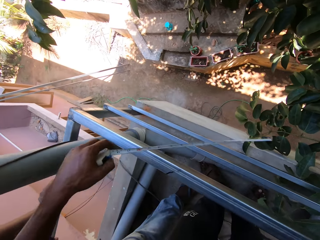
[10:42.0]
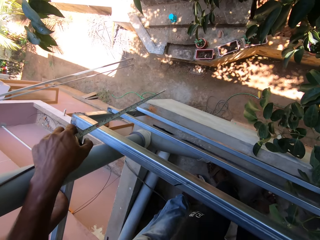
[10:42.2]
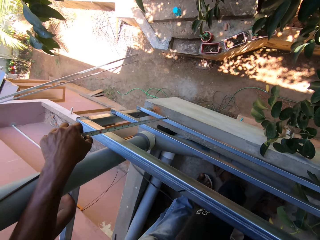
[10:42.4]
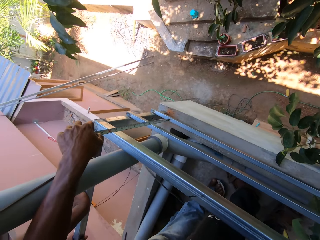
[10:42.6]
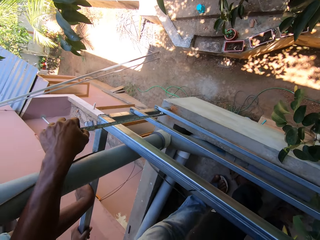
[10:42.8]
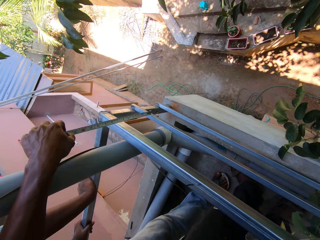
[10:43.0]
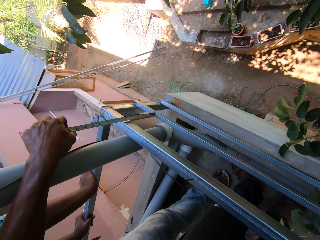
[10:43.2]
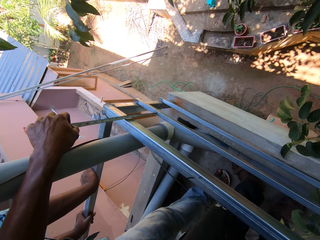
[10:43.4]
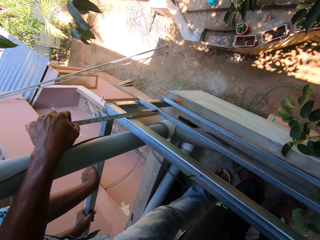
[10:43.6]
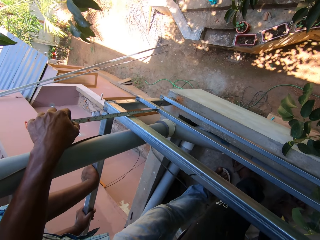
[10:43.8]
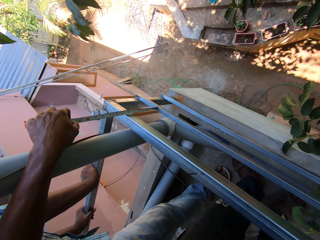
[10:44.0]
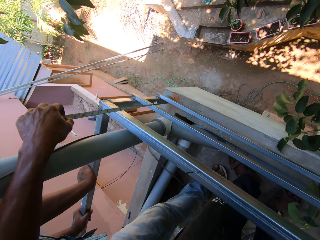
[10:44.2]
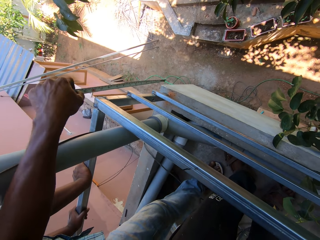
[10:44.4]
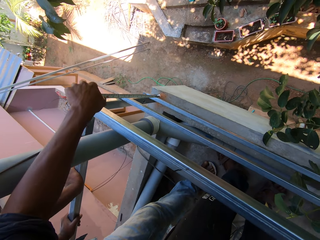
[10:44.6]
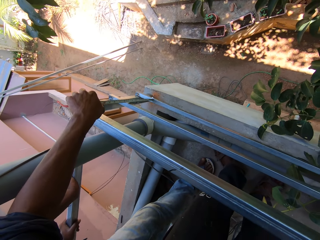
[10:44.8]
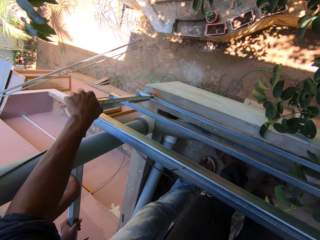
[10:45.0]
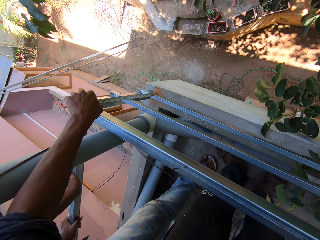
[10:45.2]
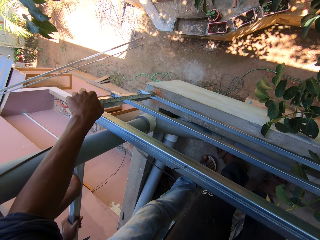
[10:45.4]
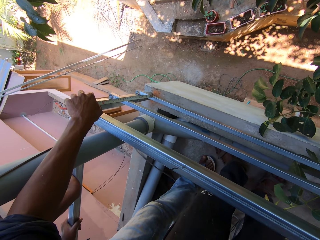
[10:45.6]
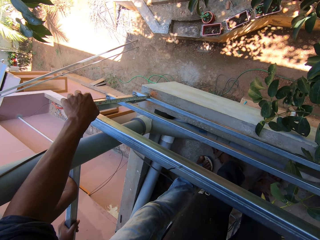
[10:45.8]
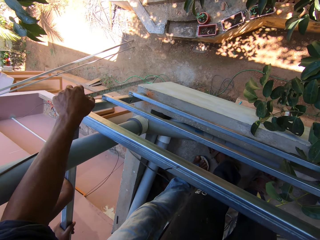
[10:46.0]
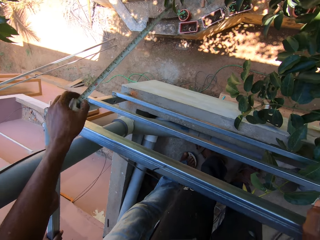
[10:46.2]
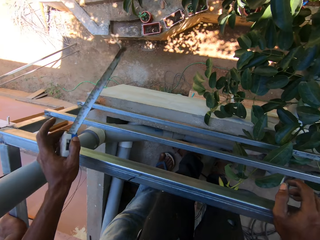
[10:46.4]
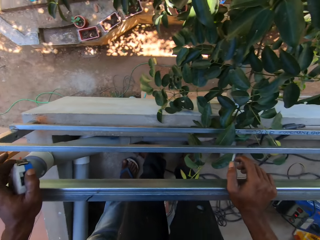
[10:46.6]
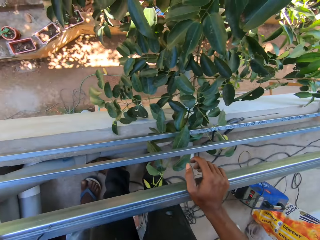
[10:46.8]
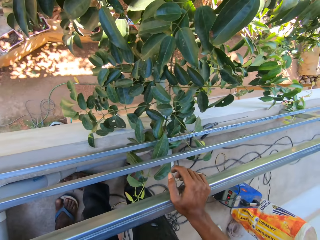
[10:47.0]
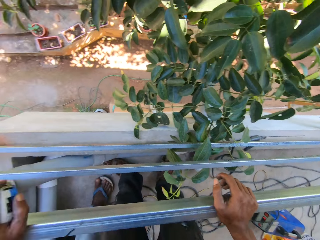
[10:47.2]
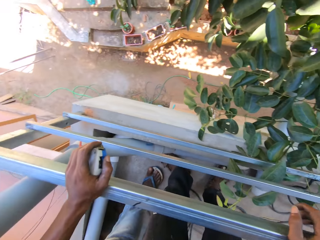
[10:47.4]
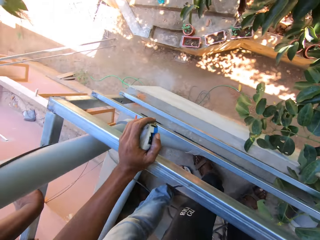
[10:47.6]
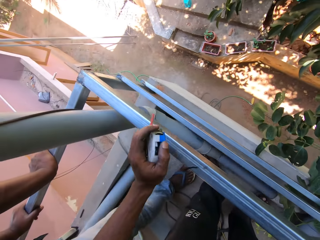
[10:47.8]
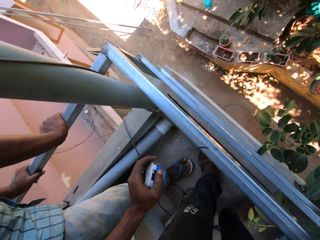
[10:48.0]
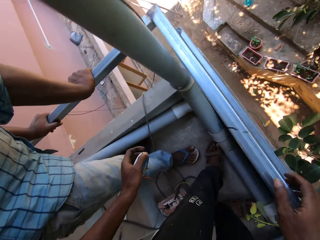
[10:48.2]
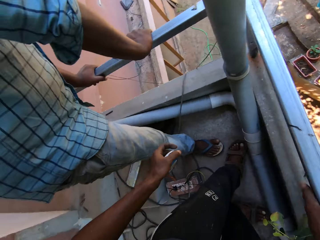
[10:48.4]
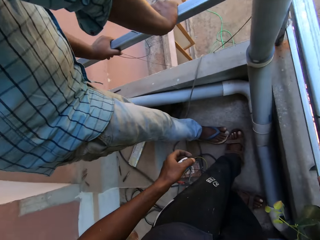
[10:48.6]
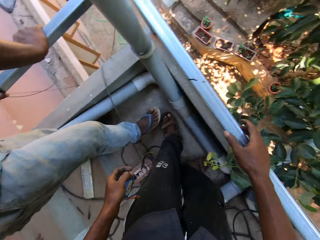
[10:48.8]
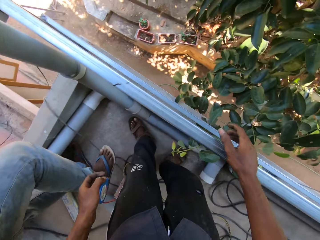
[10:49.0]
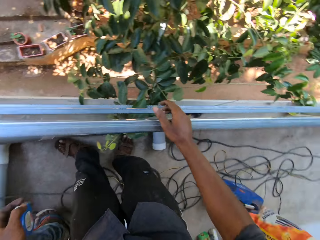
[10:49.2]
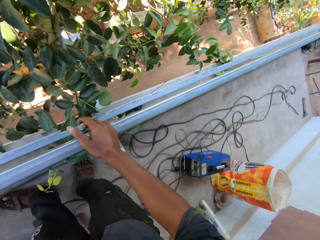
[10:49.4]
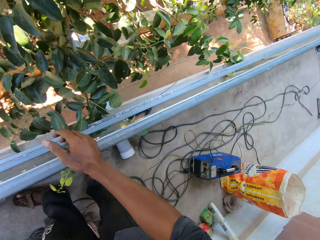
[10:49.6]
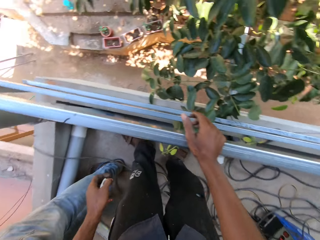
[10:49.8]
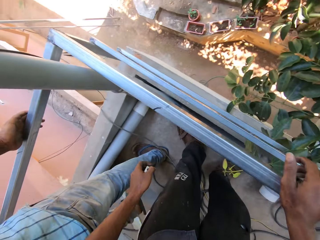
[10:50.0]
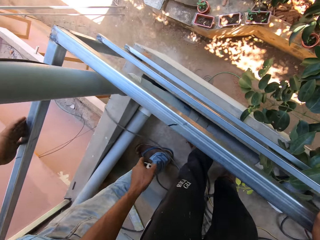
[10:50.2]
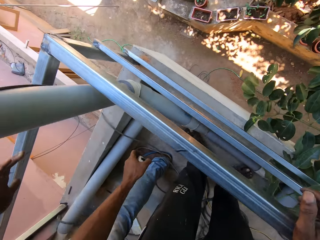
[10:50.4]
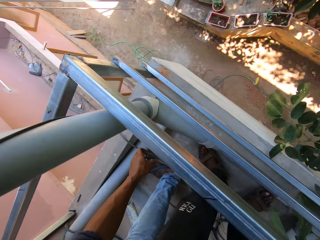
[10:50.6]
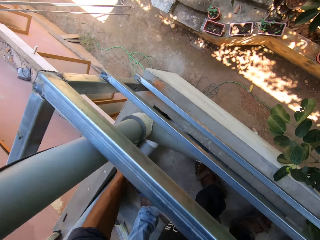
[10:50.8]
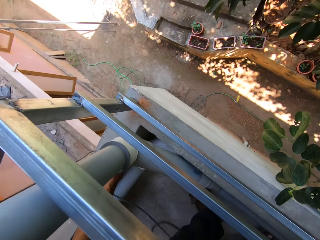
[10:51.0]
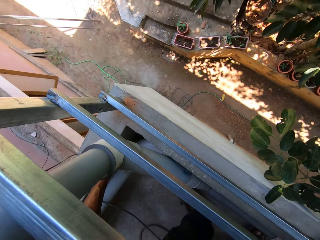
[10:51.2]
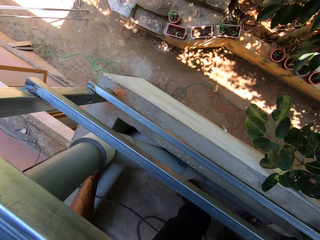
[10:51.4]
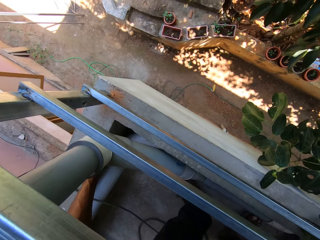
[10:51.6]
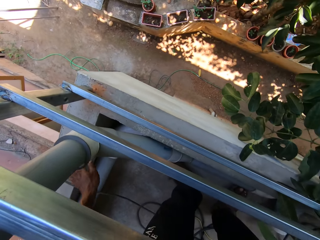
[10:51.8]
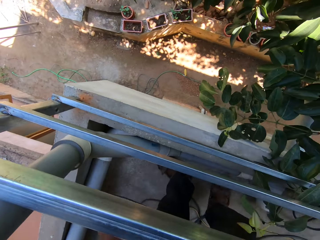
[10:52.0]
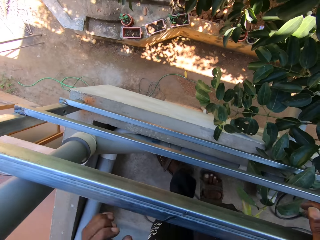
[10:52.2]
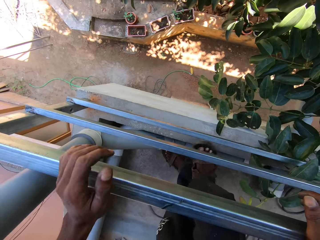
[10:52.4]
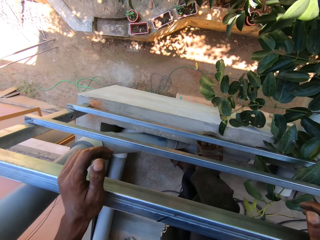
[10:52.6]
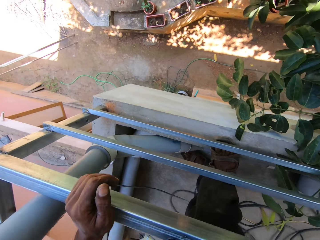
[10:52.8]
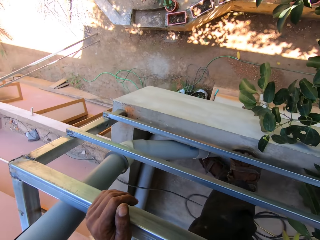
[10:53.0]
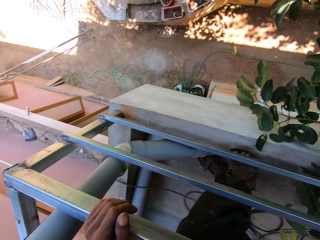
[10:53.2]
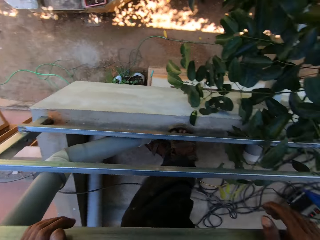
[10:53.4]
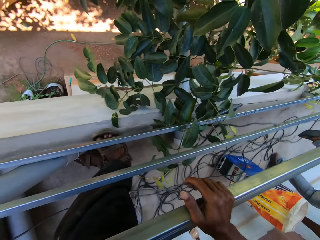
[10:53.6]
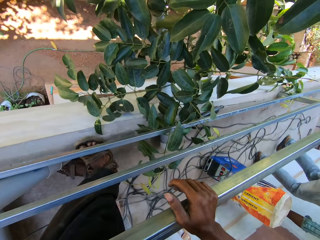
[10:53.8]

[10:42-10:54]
The camera wearer pulls the tape rule in his left hand with his right hand. He interacts with a man and looks around. He measures the metal frame with the tape rule in his left hand. He converses with the man. He looks around. He places his left hand on the metal frame and removes his left hand from the metal frame. He drops the tape rule in his left hand on the pavement. He places his left hand on the metal frame.

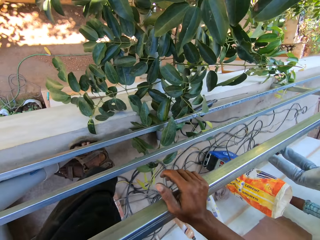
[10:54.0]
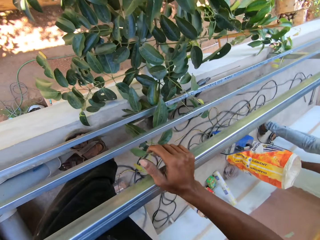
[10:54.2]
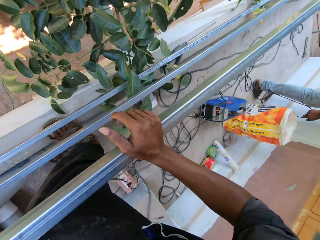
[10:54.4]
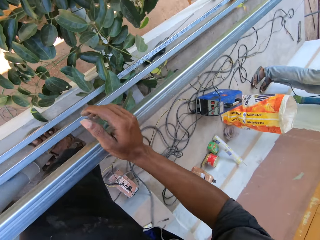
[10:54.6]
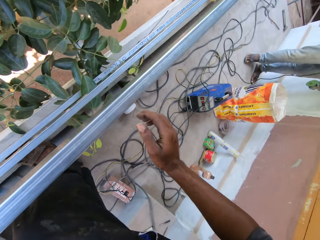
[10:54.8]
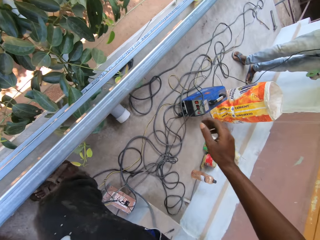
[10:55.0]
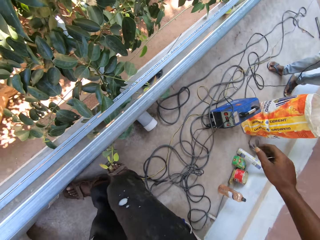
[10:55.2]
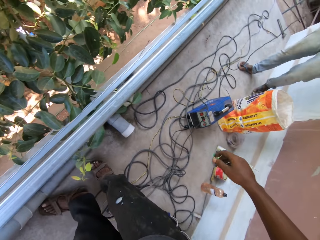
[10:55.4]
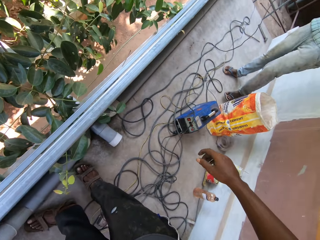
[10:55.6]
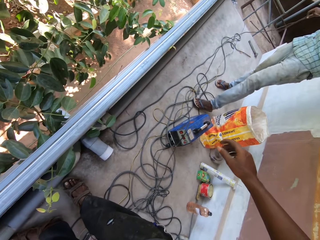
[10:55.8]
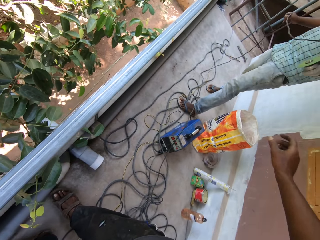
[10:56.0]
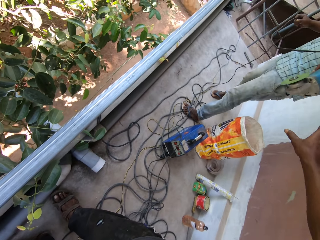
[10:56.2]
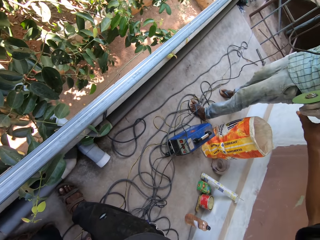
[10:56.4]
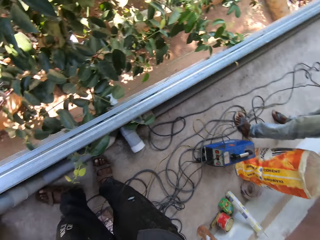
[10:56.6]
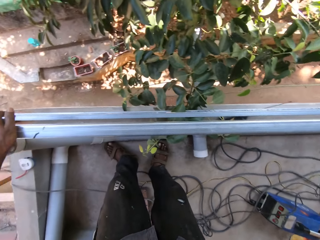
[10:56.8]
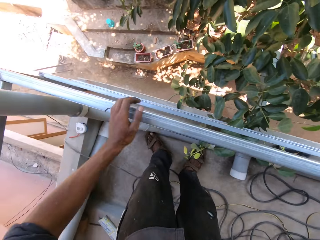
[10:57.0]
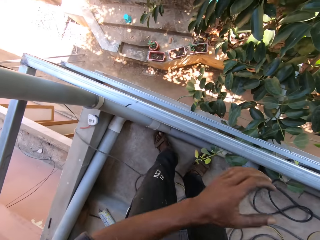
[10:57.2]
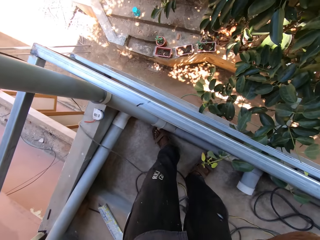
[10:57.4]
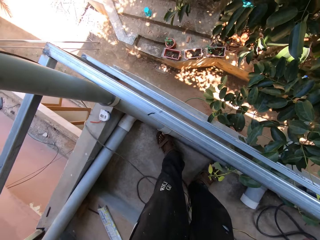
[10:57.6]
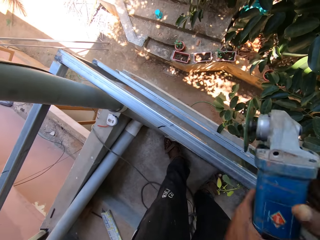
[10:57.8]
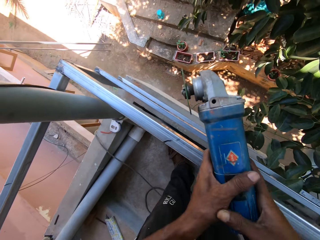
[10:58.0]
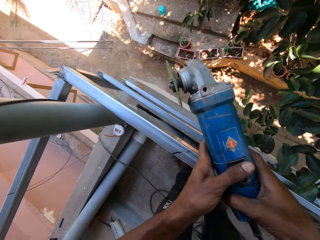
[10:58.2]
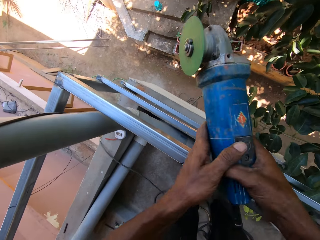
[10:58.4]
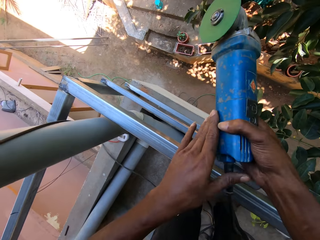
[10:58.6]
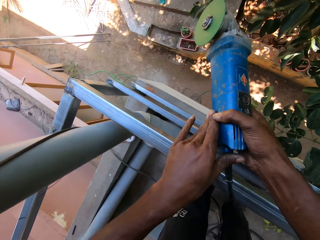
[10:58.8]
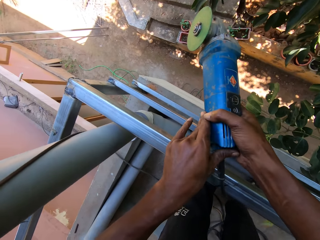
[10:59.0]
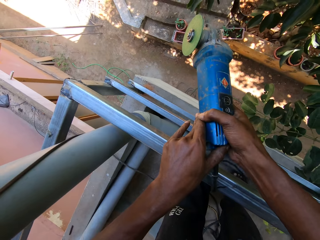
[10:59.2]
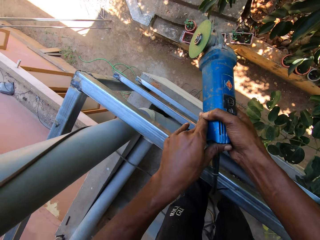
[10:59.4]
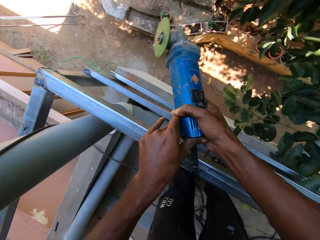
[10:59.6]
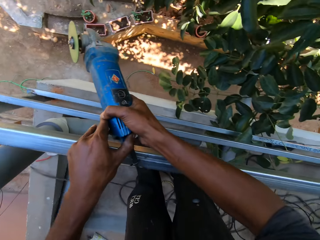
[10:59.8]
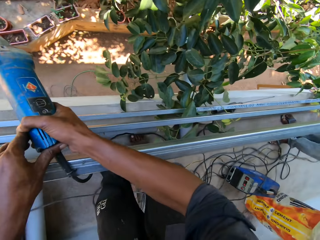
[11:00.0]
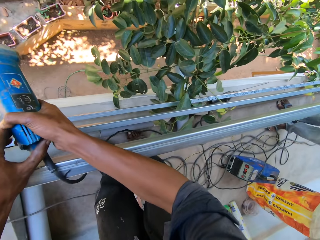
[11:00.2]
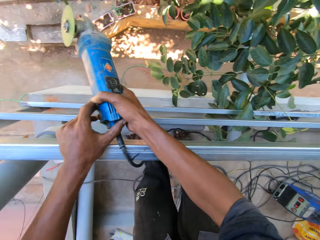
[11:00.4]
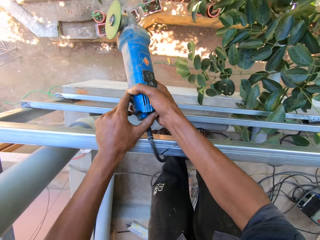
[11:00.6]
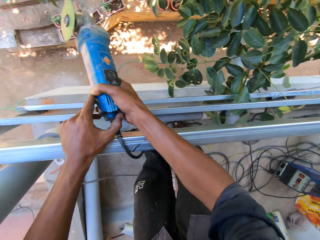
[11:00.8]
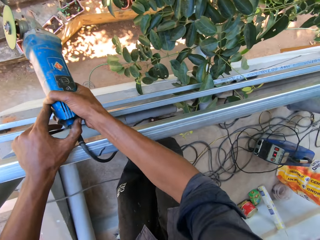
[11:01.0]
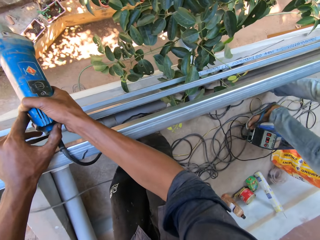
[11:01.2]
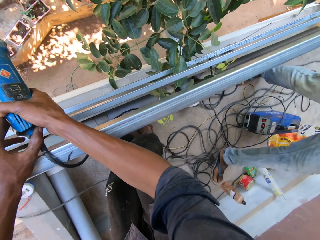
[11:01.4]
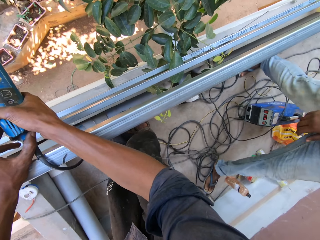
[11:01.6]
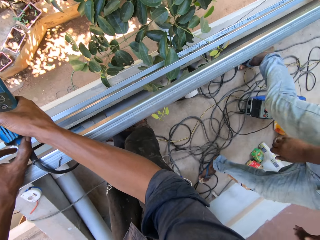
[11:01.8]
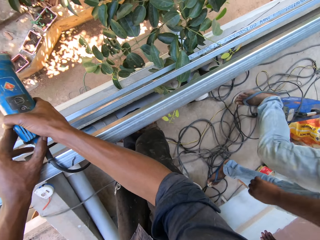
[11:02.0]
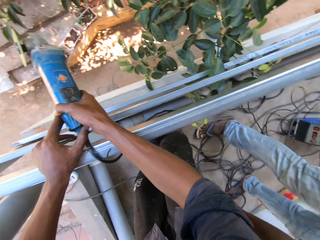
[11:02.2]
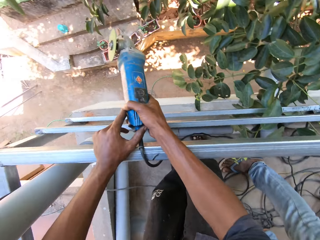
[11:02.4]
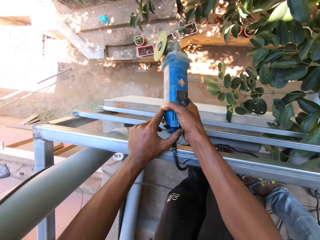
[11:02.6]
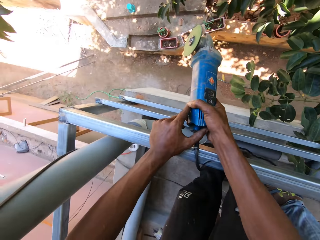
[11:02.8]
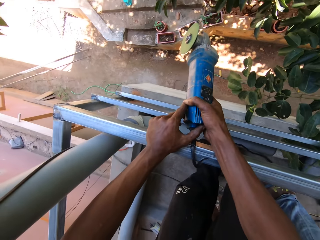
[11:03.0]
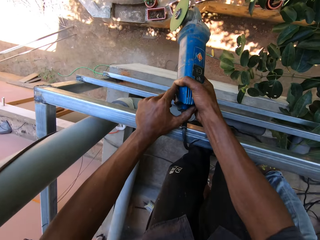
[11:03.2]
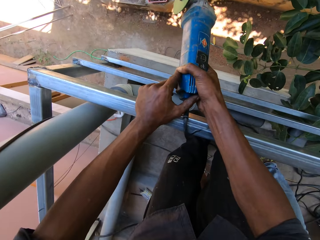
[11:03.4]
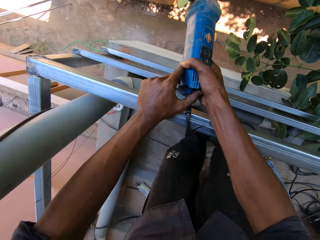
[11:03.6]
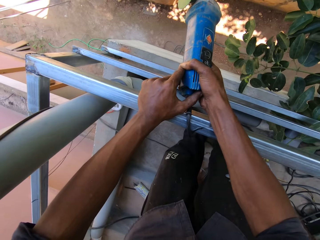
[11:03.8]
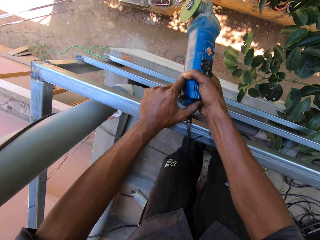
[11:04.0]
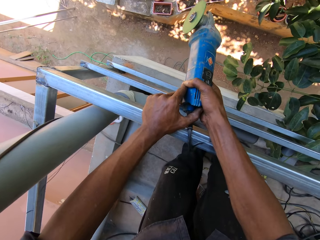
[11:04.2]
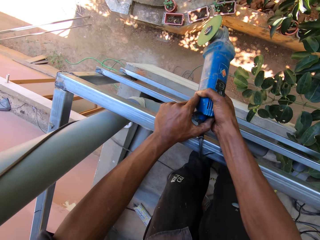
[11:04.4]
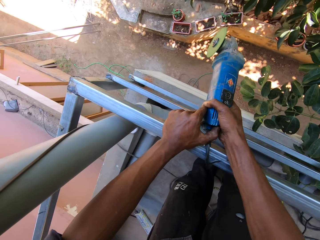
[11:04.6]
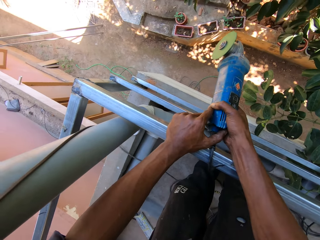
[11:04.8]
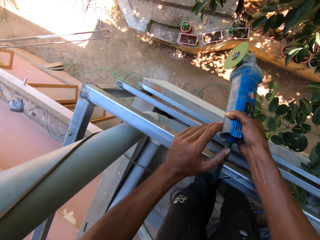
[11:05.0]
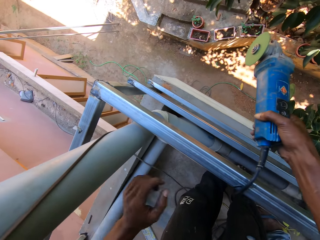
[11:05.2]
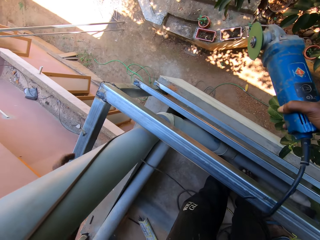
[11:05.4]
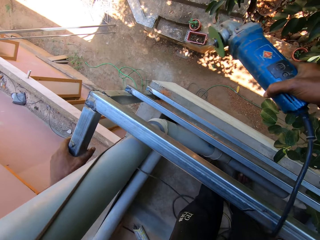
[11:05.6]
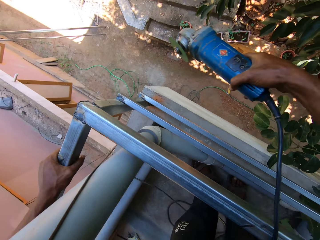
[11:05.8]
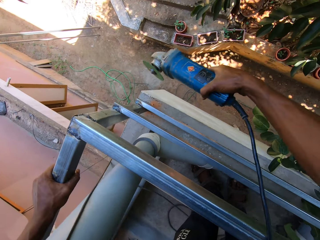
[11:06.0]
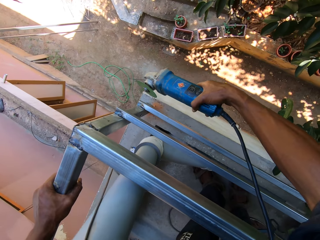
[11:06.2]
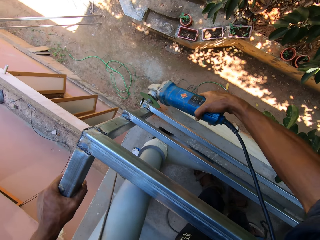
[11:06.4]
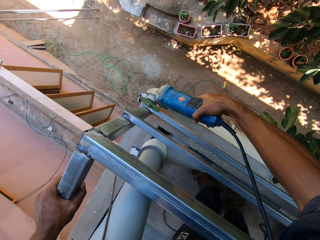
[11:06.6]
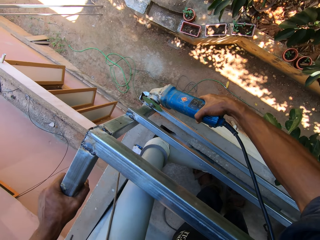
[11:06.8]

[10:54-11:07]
The camera wearer looks around. A man picks an angle grinder from the floor with his left hand, passes the angle grinder in his left hand to his right hand, and passes the angle grinder in his right hand to the camera wearer. The camera wearer picks the grinder from the man. He removes his left hand from the metal frame. He looks around. He holds the angle grinder in his hands. A woman converses with the camera wearer. The camera wearer switches on the angle grinder in his hands. He removes his left hand from the angle grinder in his hands.
